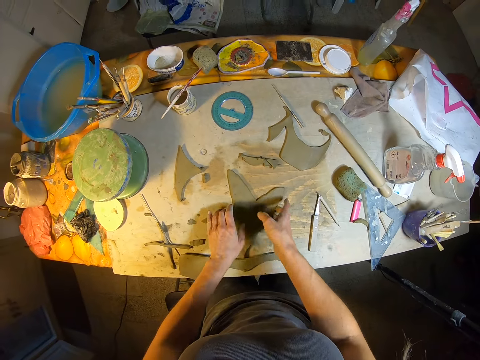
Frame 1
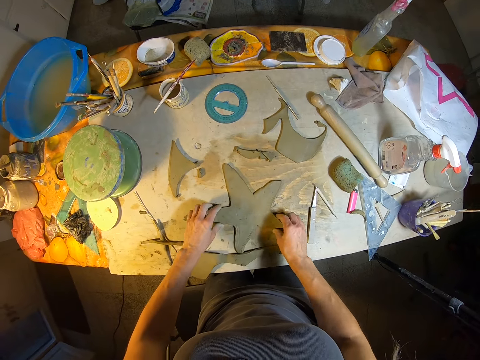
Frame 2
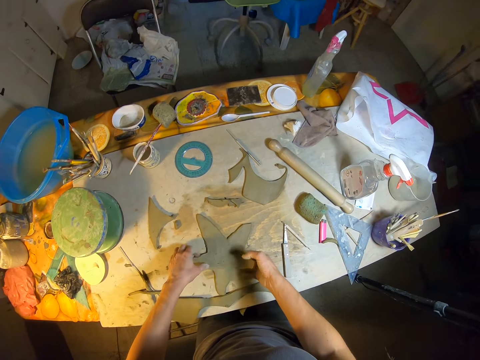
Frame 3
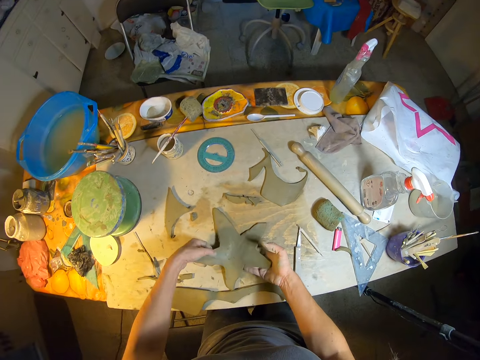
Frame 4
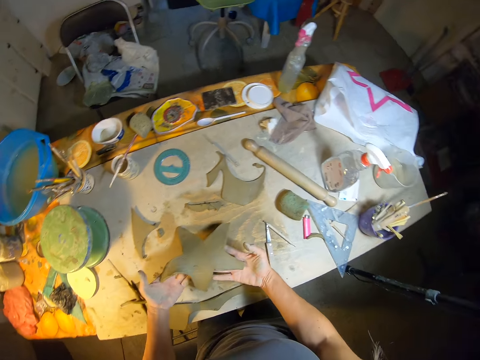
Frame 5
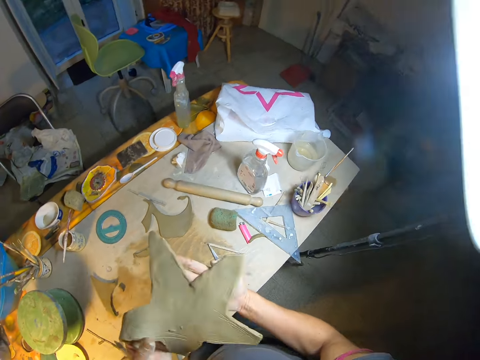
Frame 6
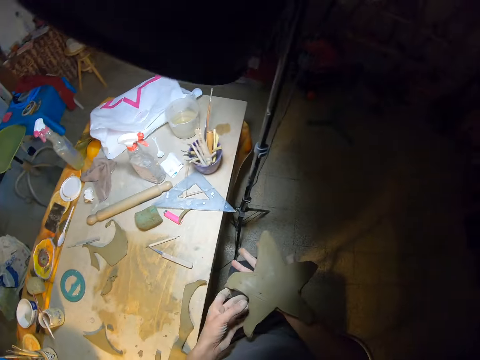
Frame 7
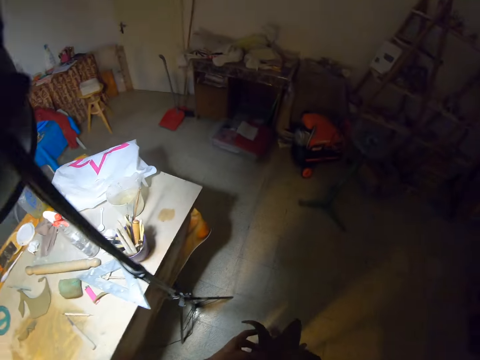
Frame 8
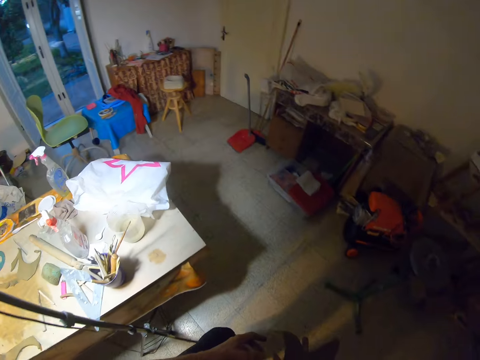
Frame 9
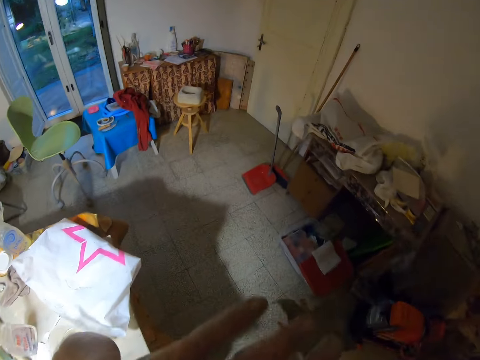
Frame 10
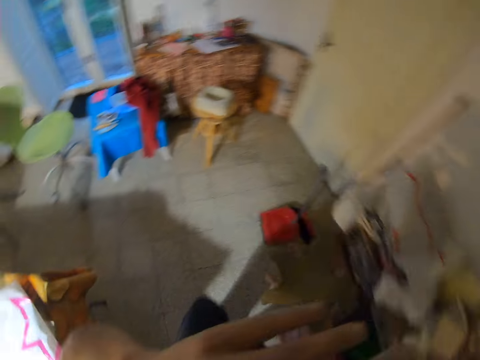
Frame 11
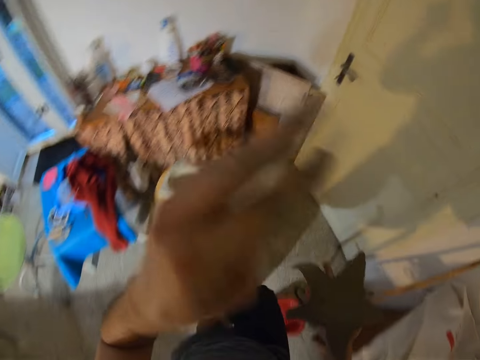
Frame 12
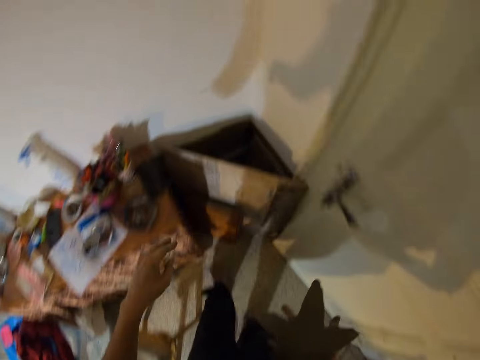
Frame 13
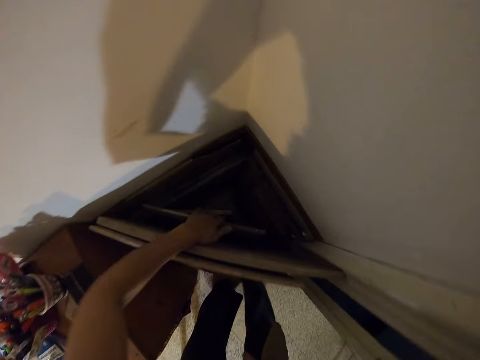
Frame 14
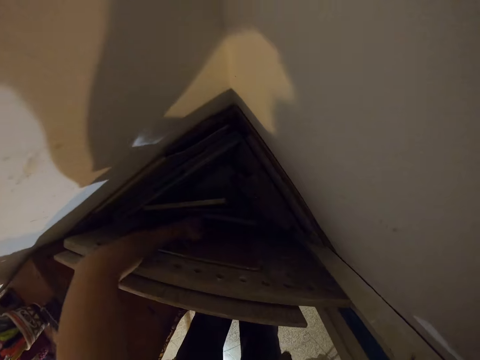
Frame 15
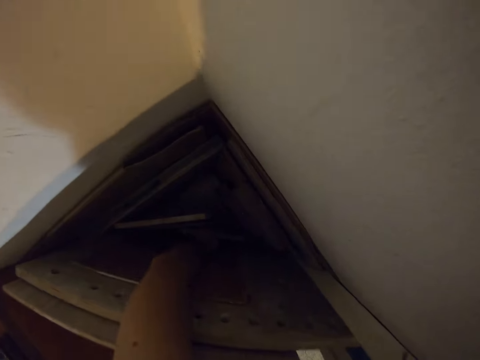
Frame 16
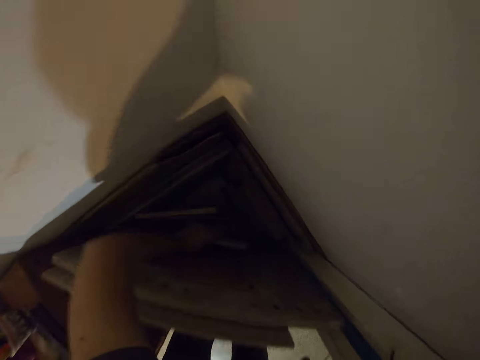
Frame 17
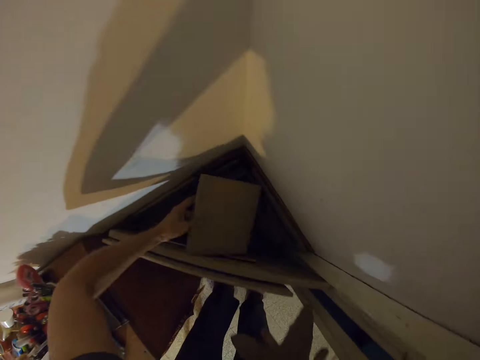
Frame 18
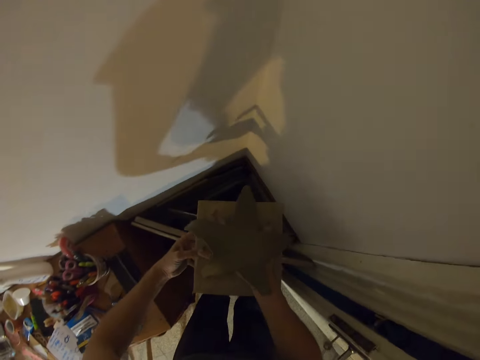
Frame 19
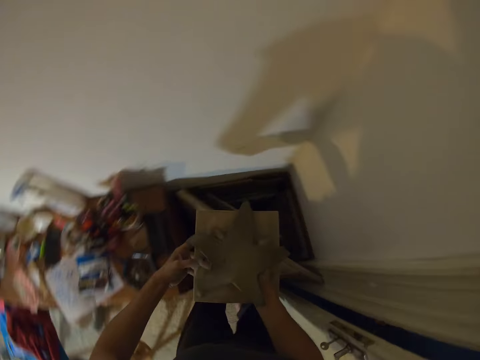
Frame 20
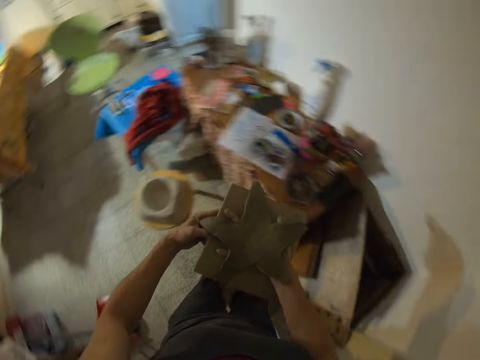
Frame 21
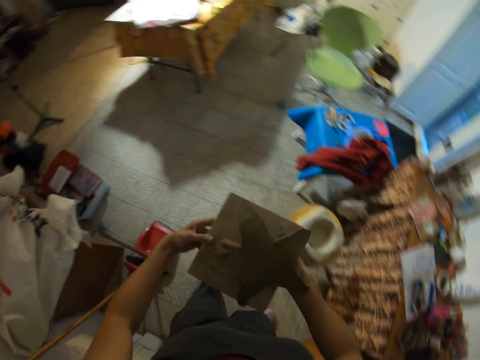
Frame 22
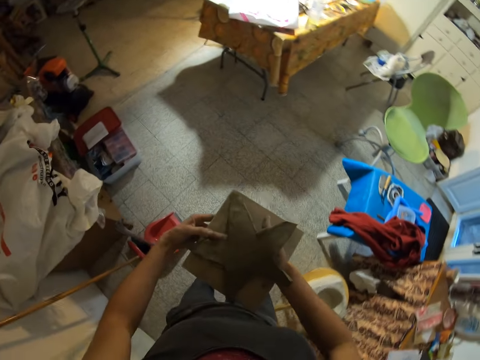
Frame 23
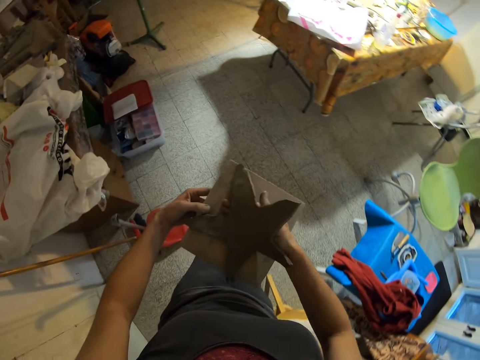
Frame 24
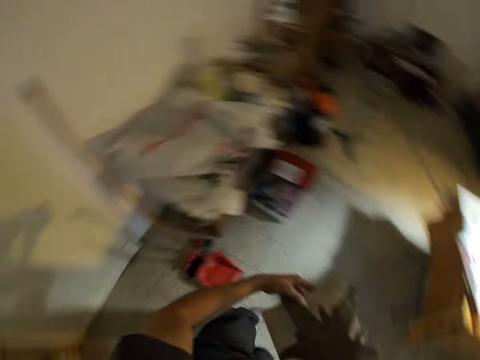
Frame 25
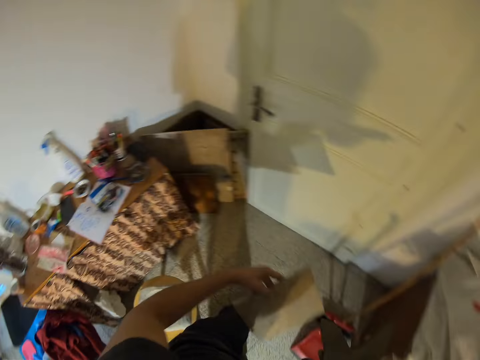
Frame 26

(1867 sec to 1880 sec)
The camera wearer lifts the craft piece or mold clay from the table with both hands. She walks around the room. She picks a piece of wood from the floor with her left hand. She searches for the piece of wood. She hovers the craft piece over the wood with her right hand. She places the mold clay on the piece of wood. She walks around the room.

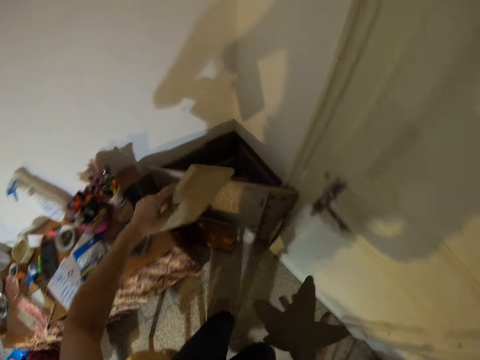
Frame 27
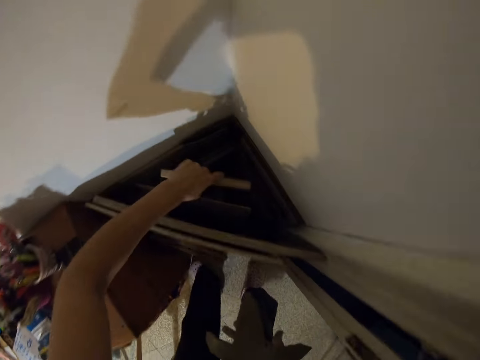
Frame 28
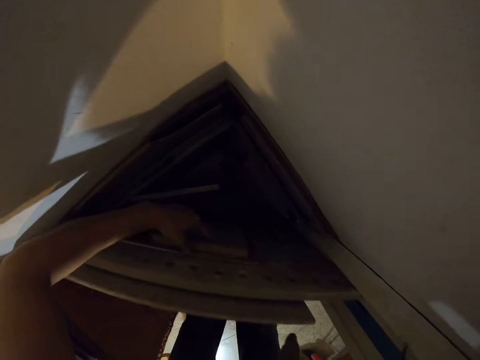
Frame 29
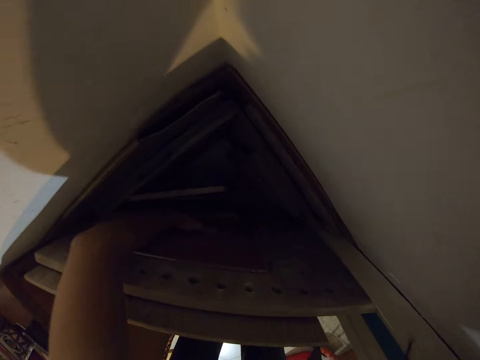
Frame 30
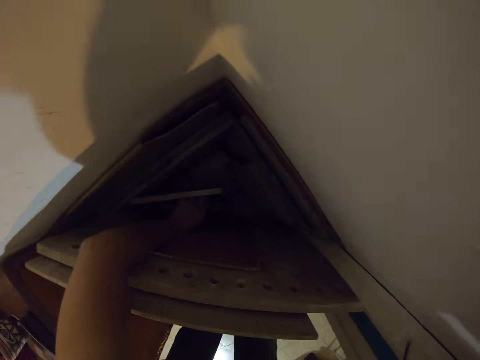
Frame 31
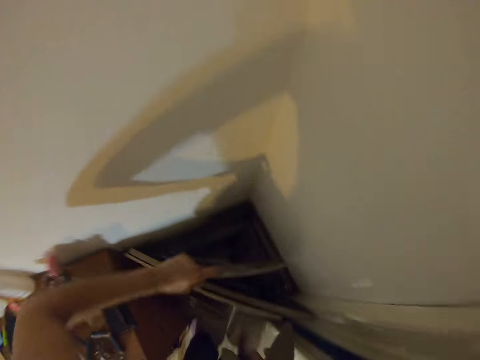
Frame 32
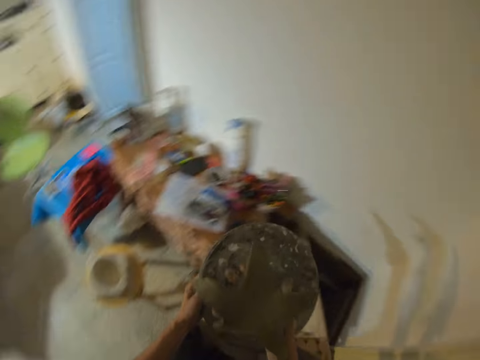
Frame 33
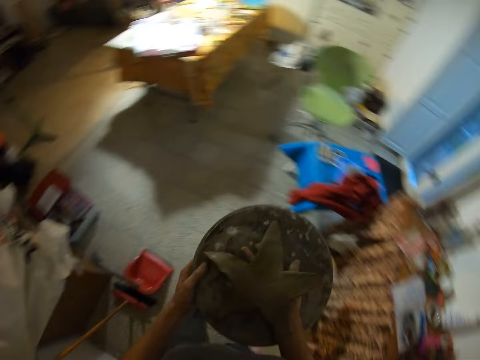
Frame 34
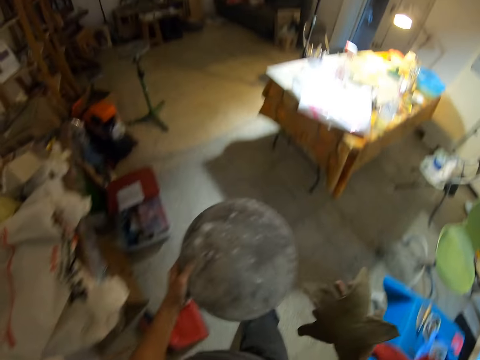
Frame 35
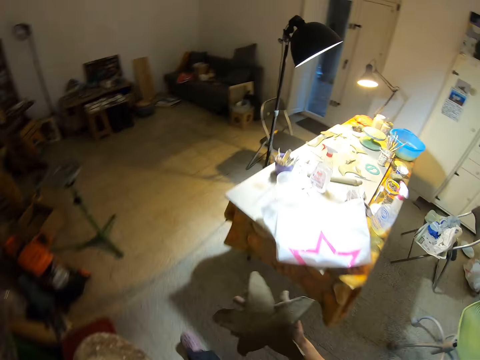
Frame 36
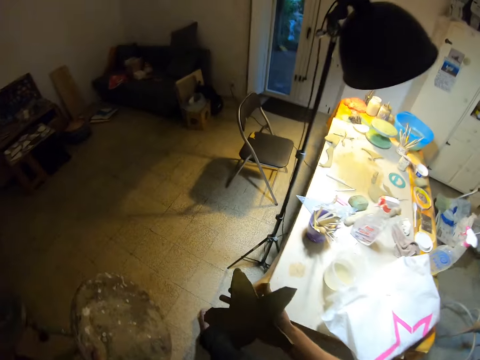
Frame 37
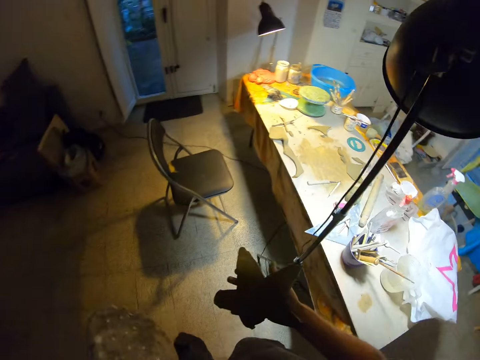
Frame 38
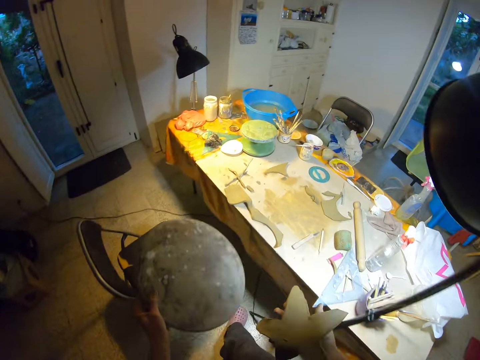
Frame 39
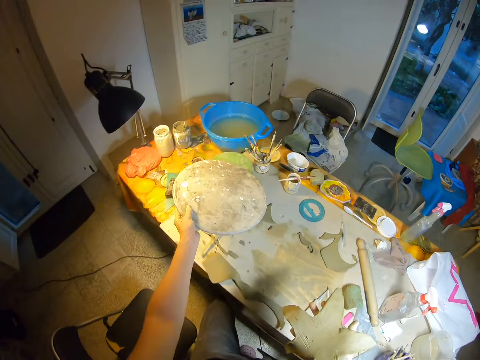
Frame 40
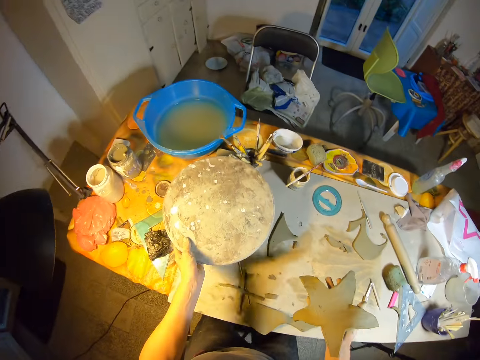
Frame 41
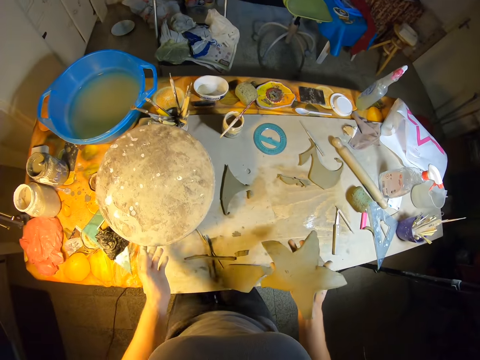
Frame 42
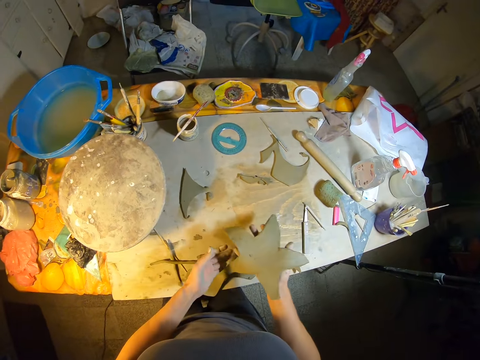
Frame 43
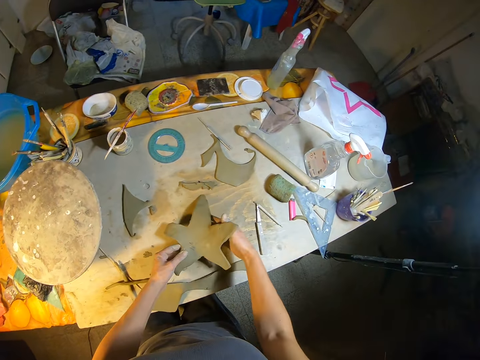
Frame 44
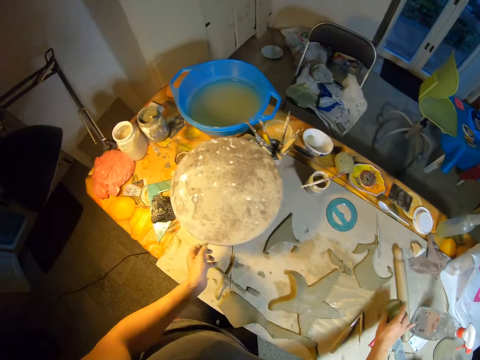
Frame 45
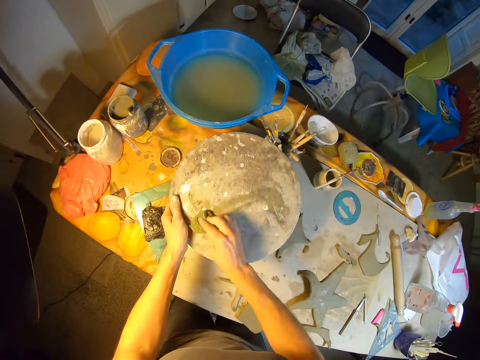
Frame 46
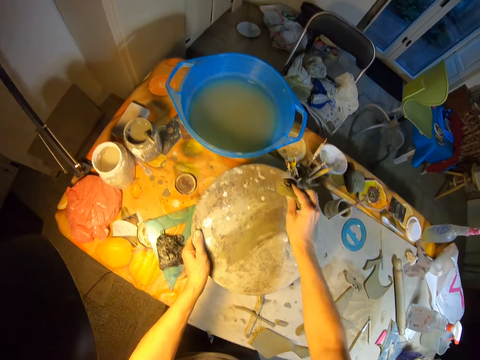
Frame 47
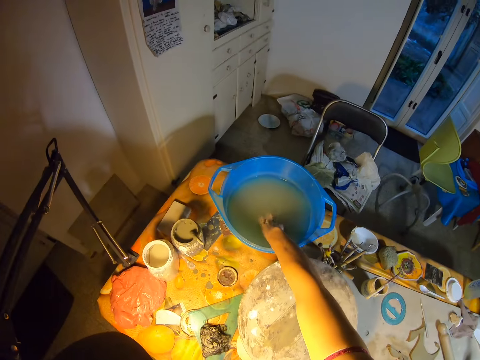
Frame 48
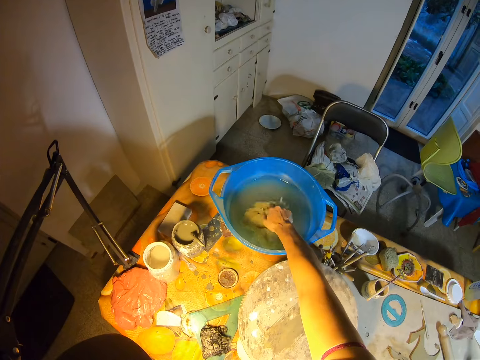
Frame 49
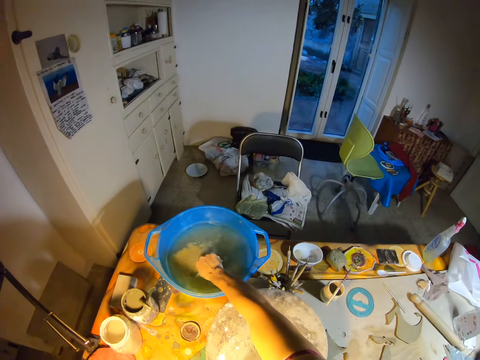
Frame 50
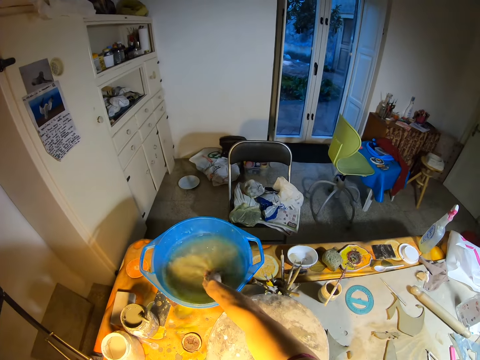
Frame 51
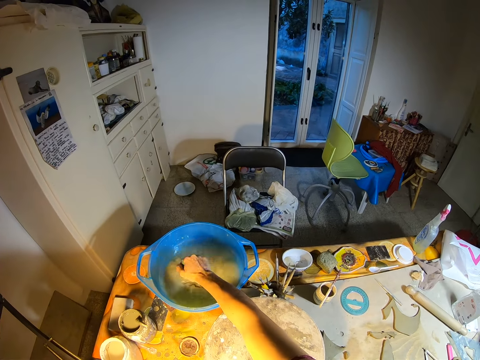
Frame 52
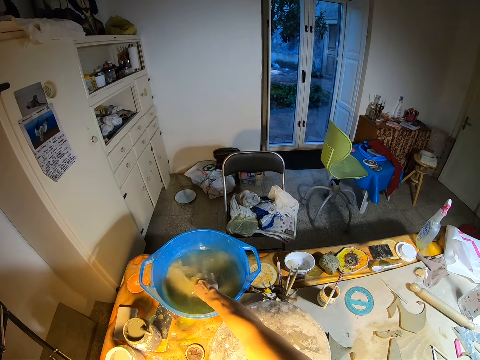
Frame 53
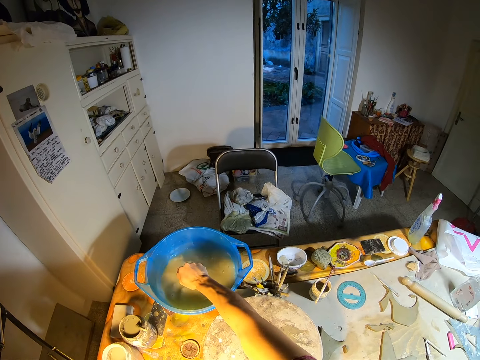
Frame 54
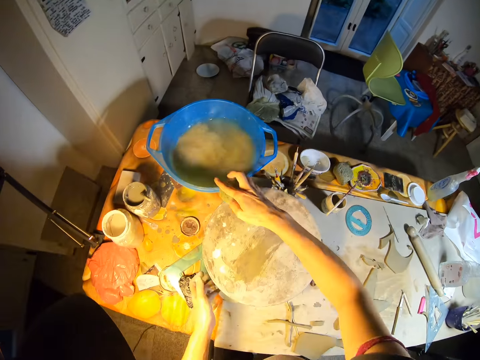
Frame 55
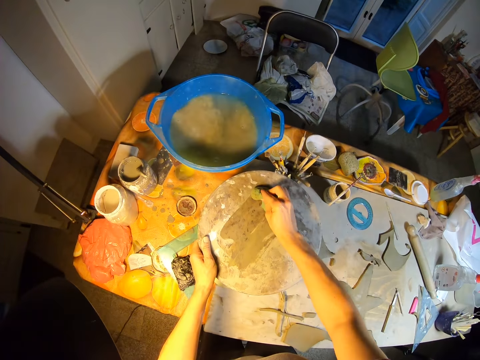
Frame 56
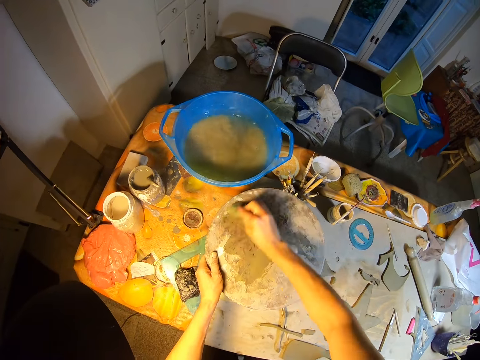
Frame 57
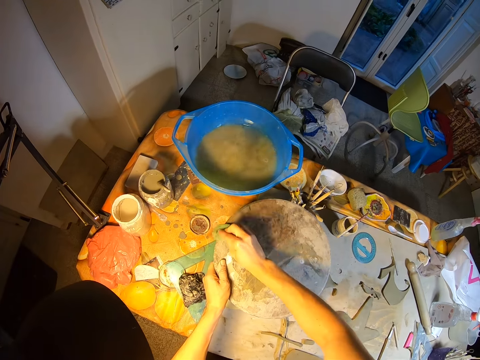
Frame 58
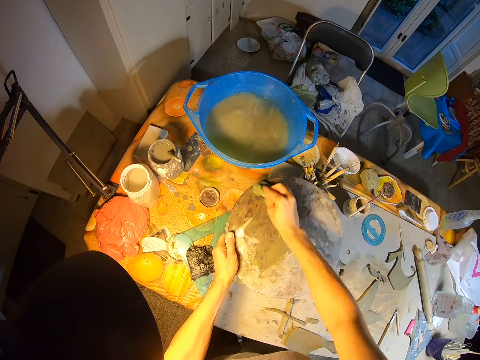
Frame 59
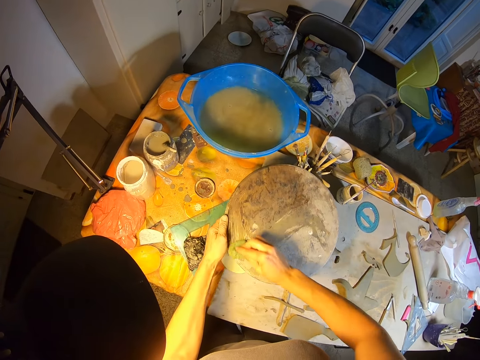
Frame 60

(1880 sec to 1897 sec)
The camera wearer drops the wood on the floor with her left hand. She picks a wooden board or round object from the floor with her left hand. She hovers the craft piece over the wooden board with her right hand. She walks around the room. She drops the wooden board on a stand on the table with her left hand. She drops the craft piece on the table with both hands. She picks the foam or sponge from the table with her right hand. She cleans the wooden board on the stand on the table with the foam in her right hand. She rinses the foam in a container on the table with her right hand. She dips the sponge in a basin of water. She touches the wooden board on the stand on the table with her left hand. She cleans the wooden board on the stand on the table with the foam in her right hand.
